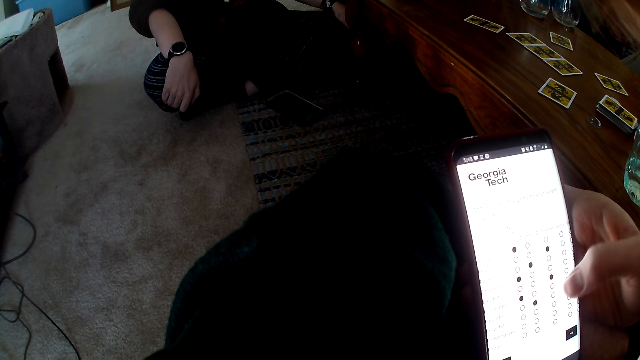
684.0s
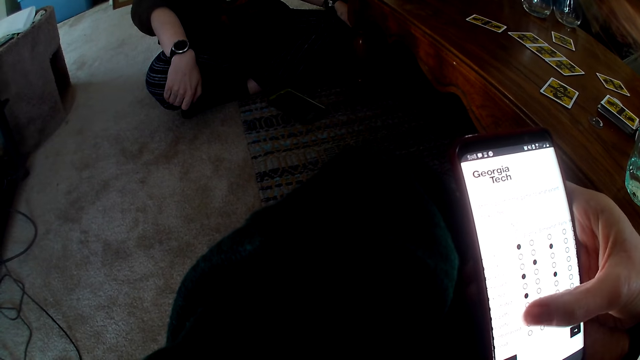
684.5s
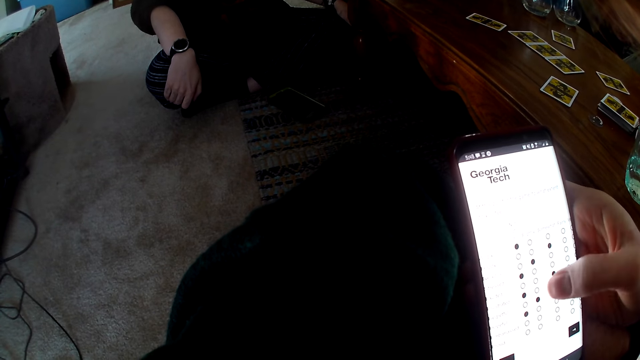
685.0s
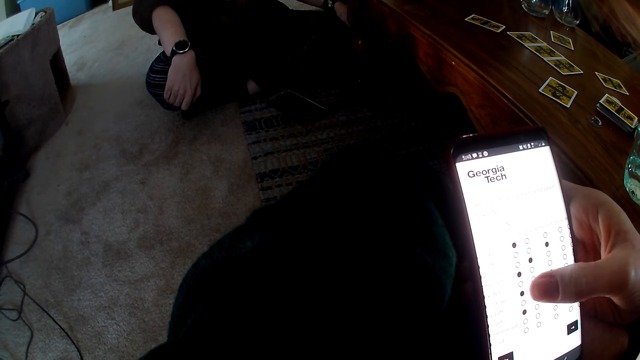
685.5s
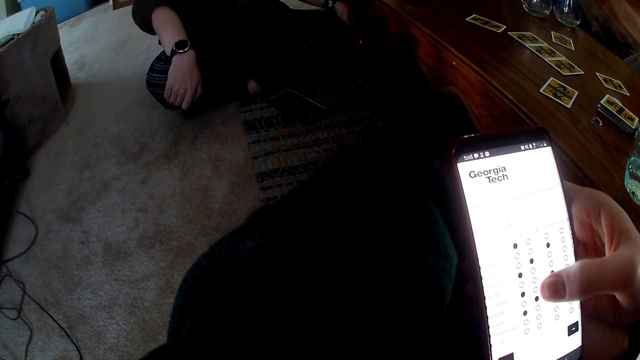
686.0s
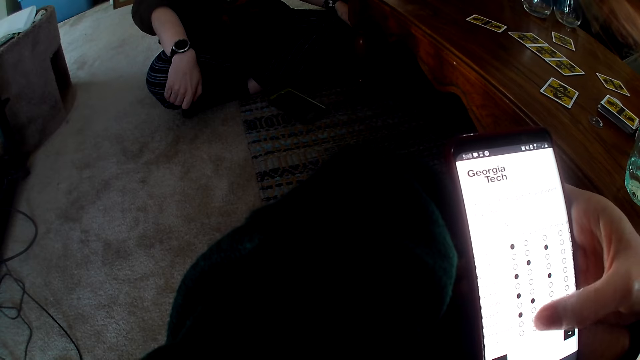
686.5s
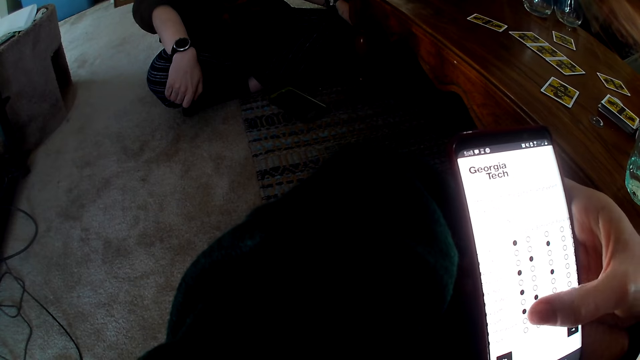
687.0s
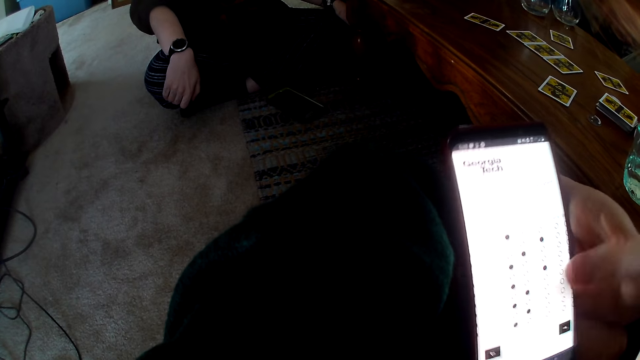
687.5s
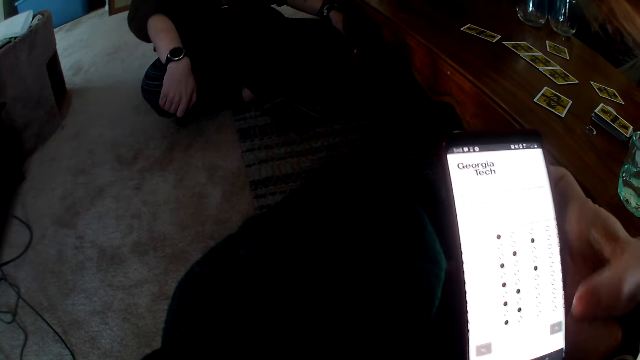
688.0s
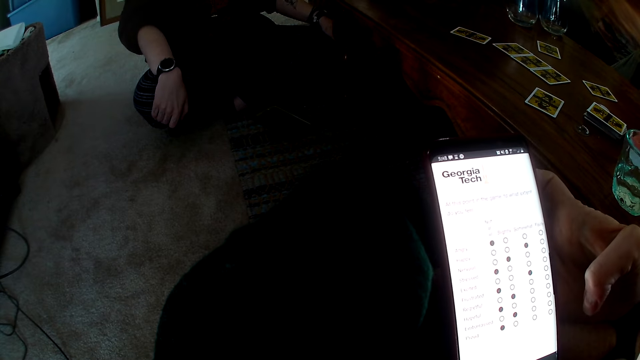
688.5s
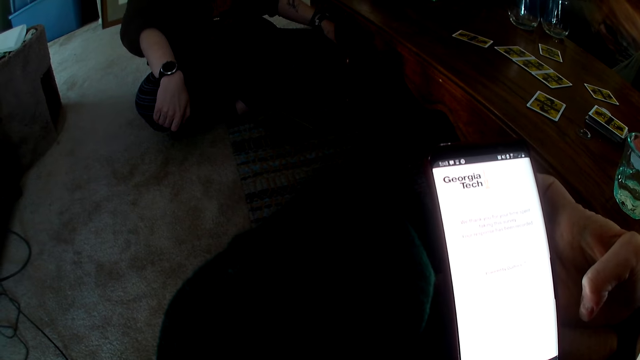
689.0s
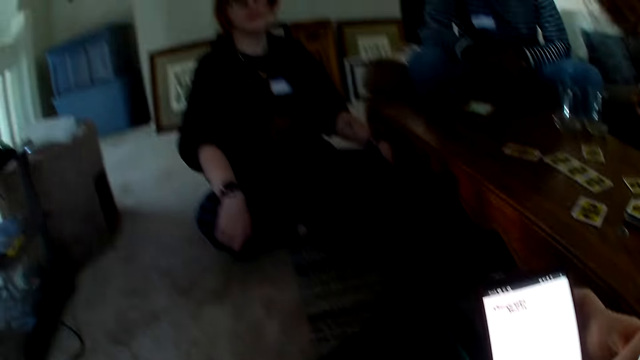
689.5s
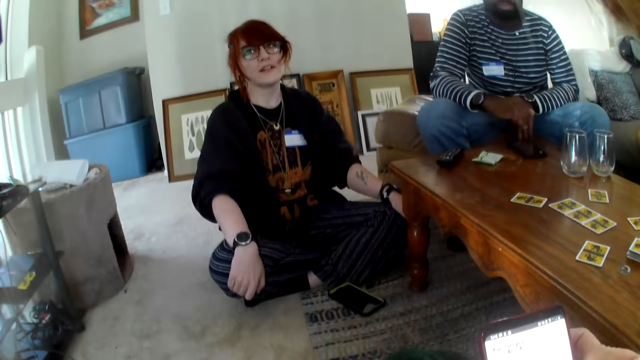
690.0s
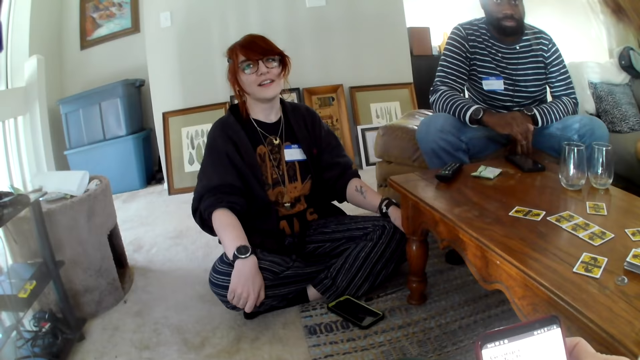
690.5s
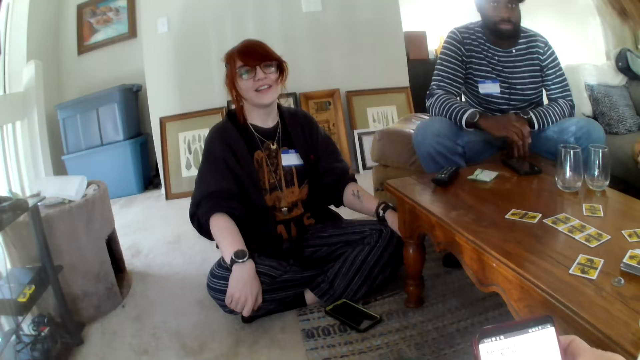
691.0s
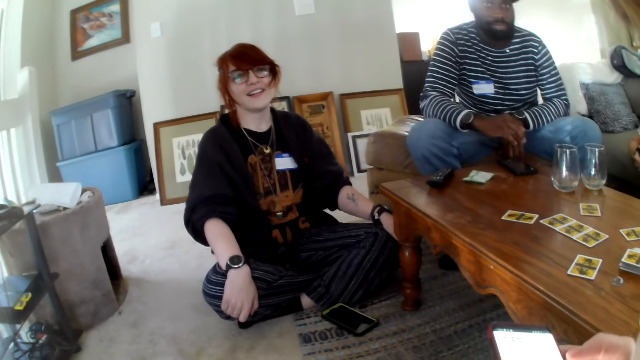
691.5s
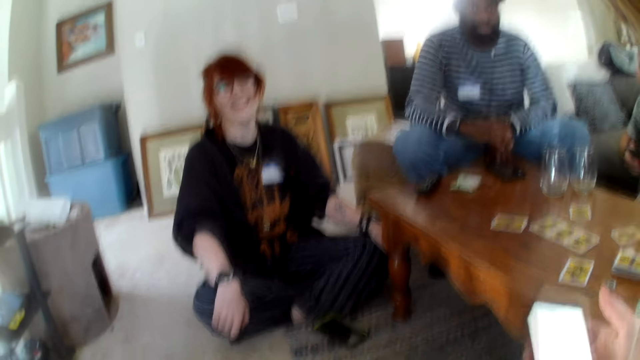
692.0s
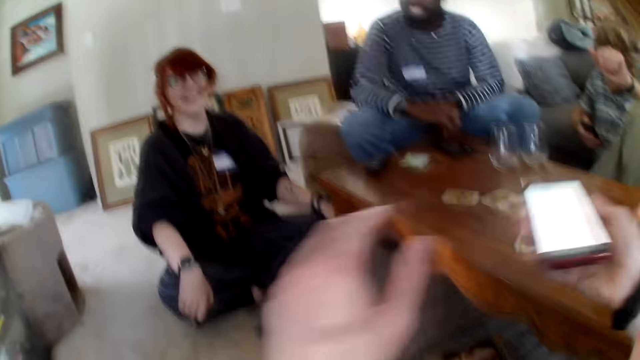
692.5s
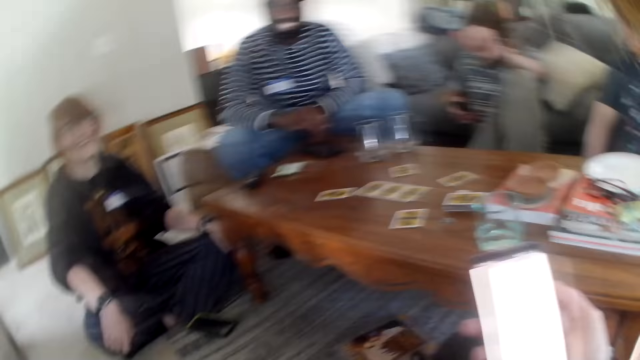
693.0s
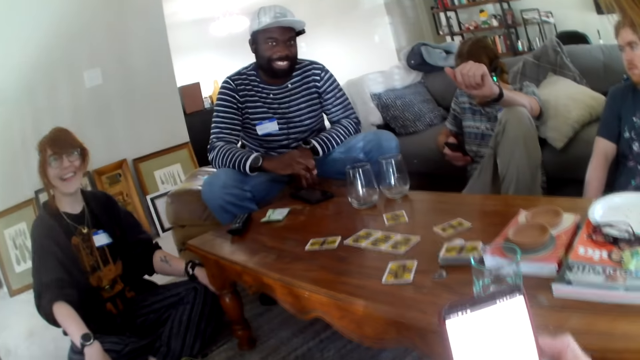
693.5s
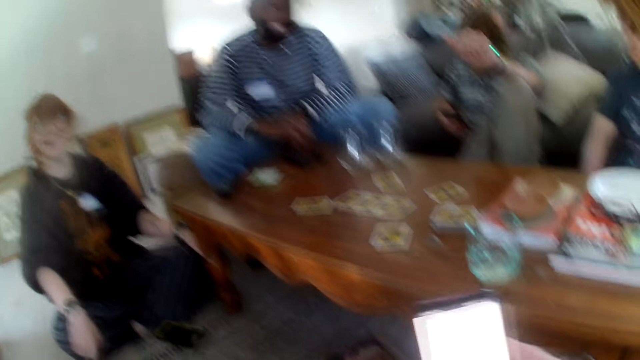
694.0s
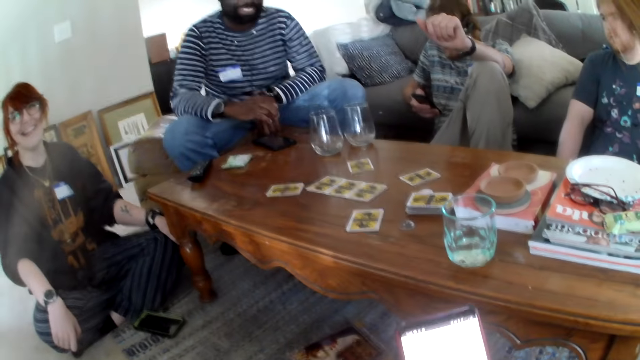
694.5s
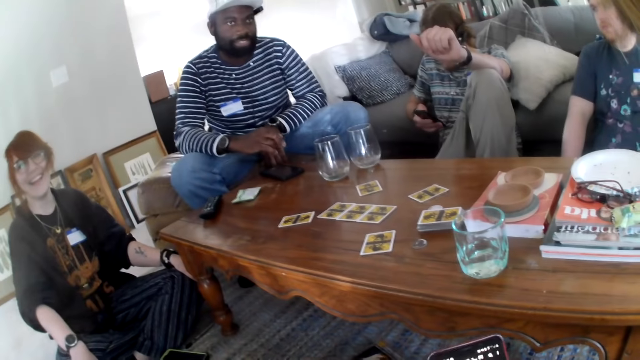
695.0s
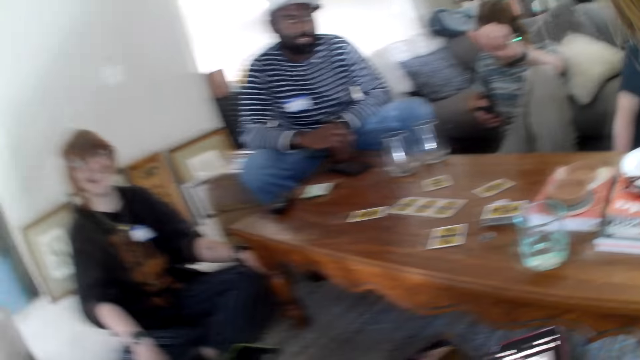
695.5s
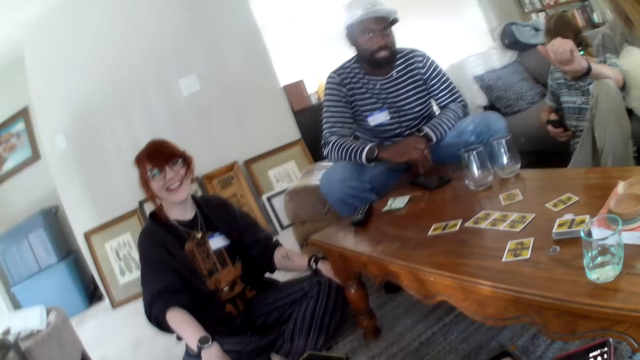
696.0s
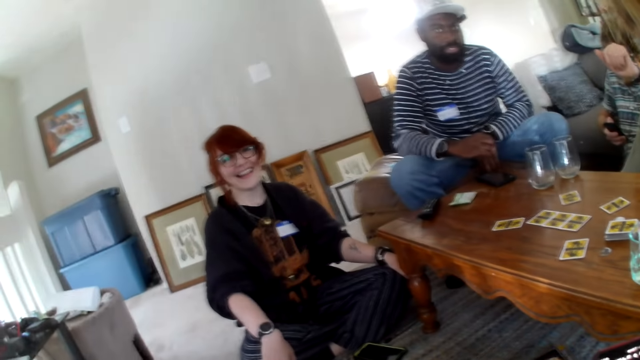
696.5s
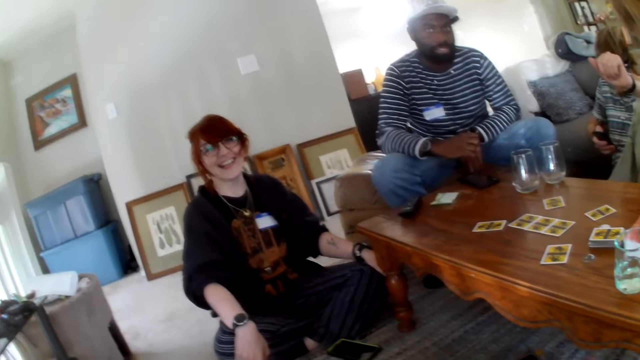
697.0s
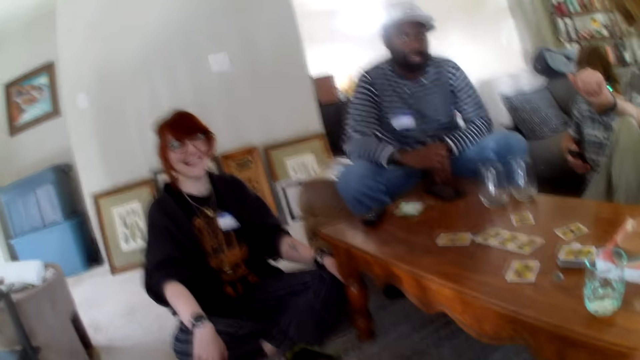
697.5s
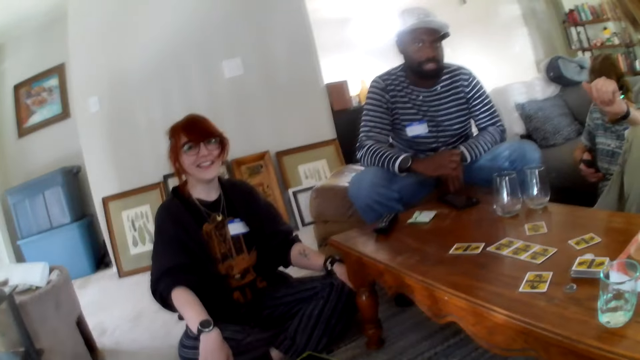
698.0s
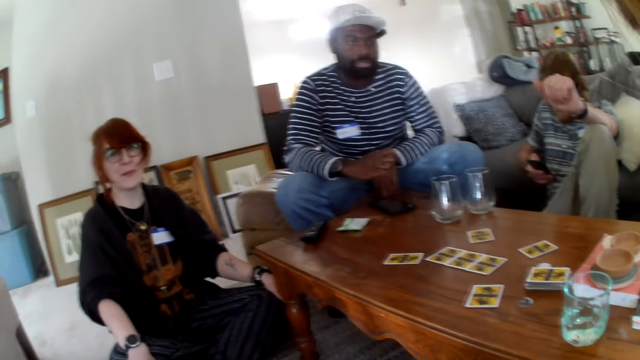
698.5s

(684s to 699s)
The camera wearer talks, moves the hands and laughs. A person laughs. Another person laughs. The camera wearer talks.

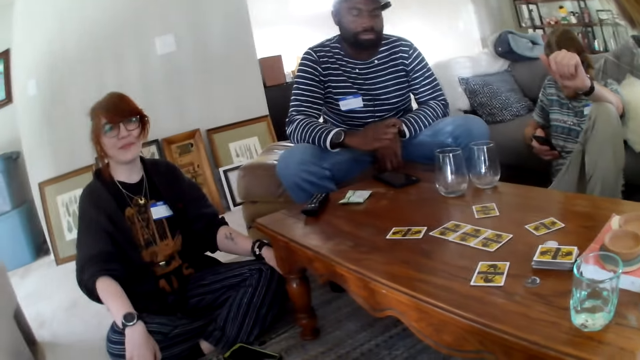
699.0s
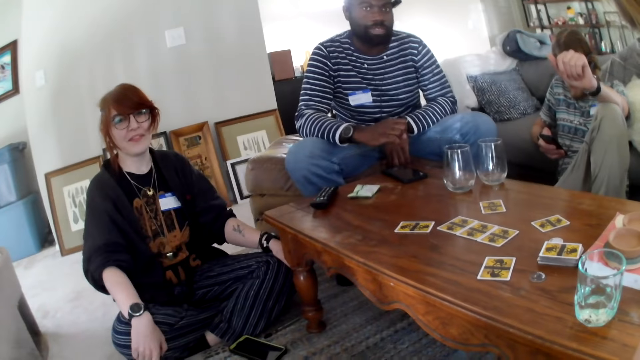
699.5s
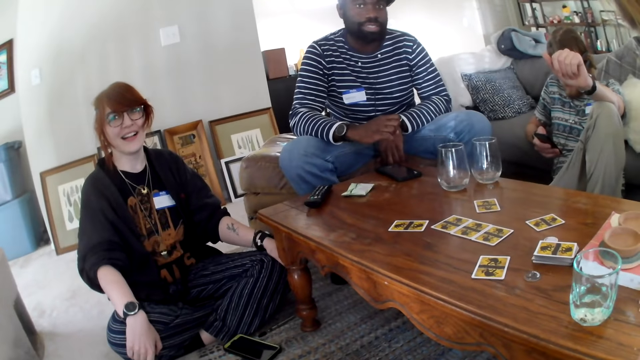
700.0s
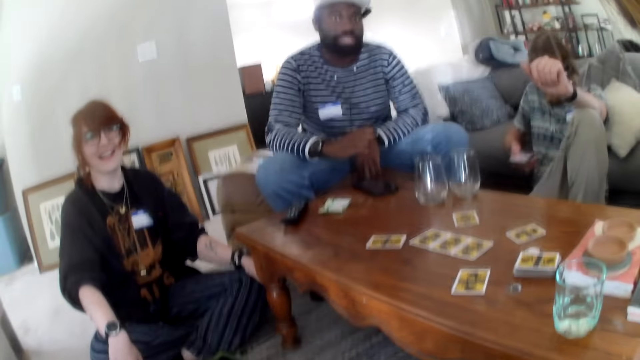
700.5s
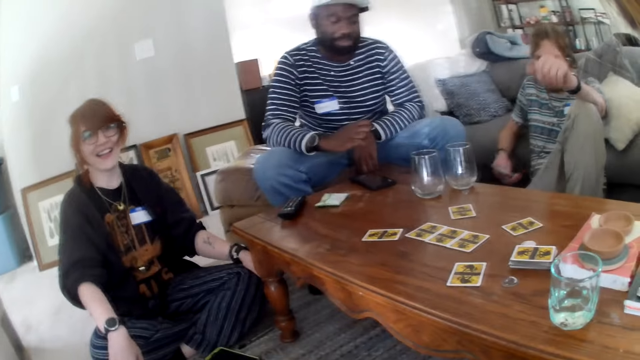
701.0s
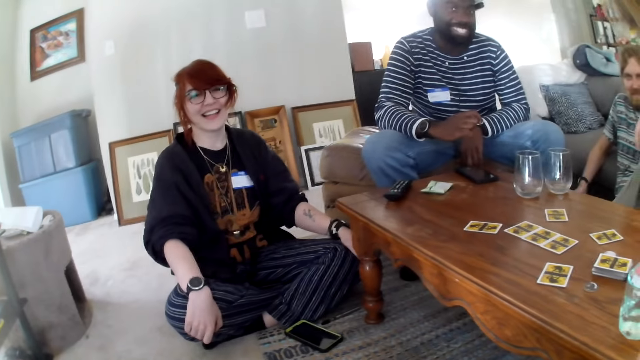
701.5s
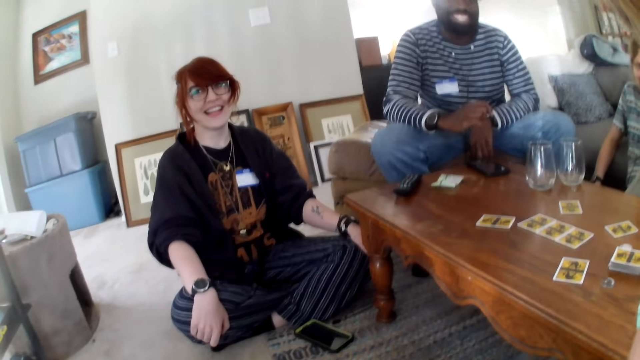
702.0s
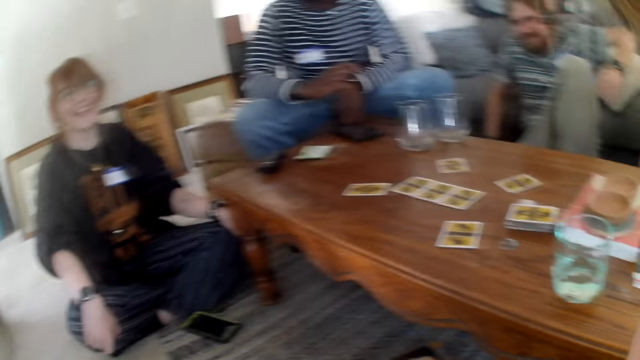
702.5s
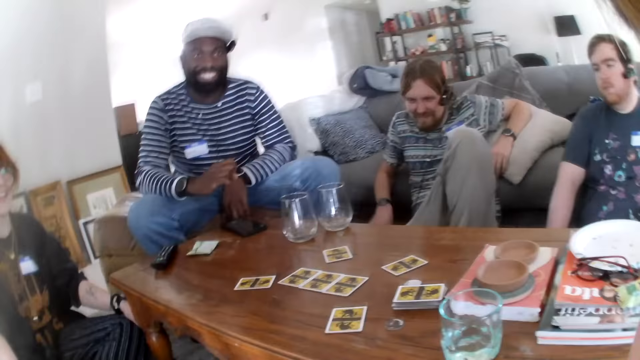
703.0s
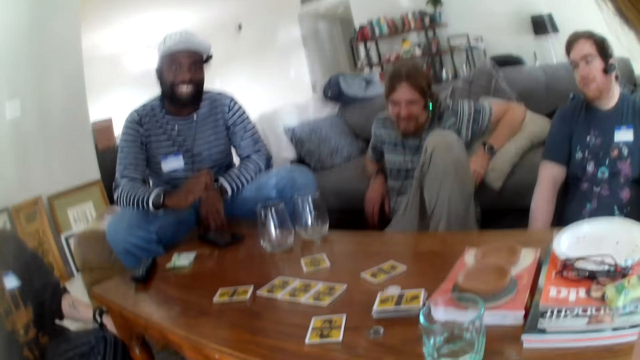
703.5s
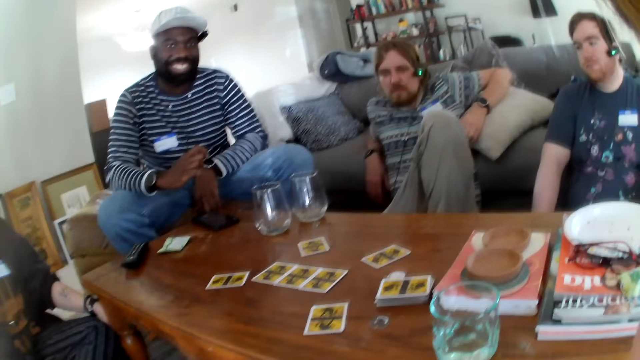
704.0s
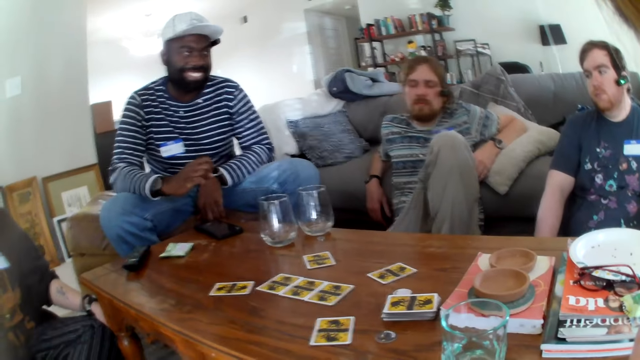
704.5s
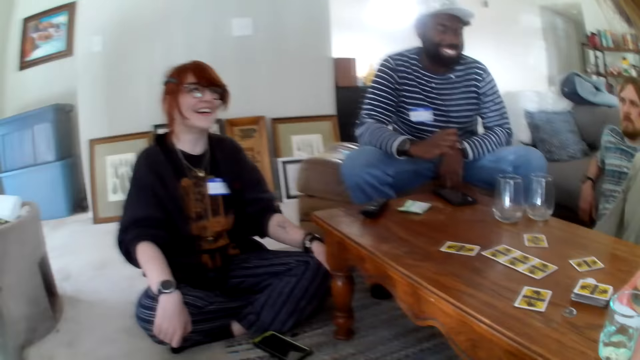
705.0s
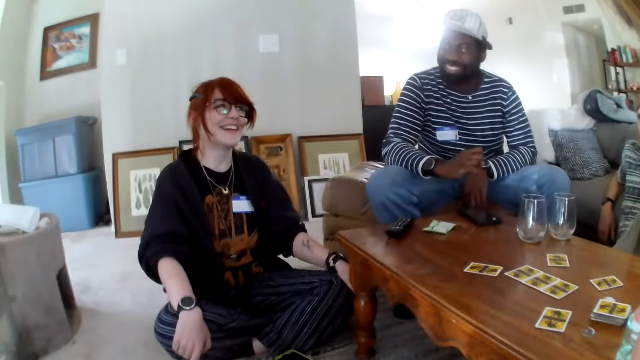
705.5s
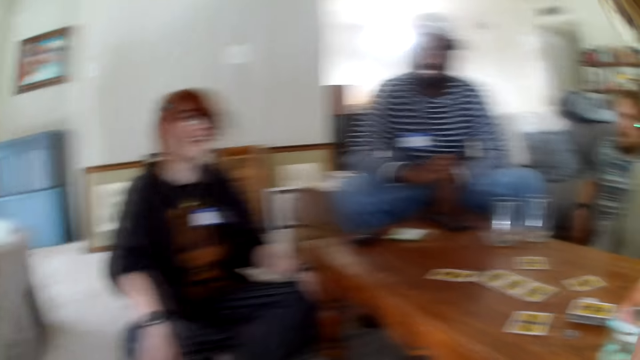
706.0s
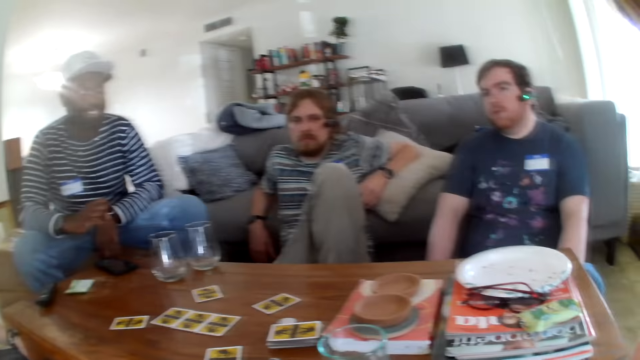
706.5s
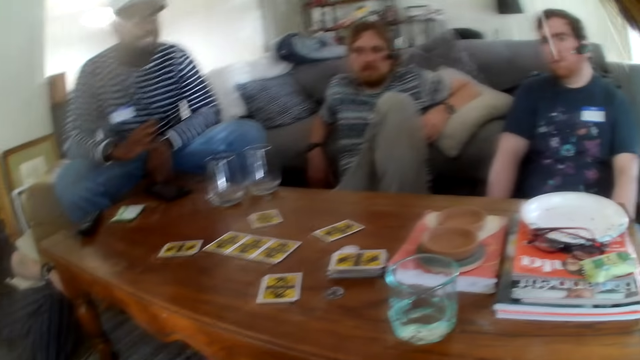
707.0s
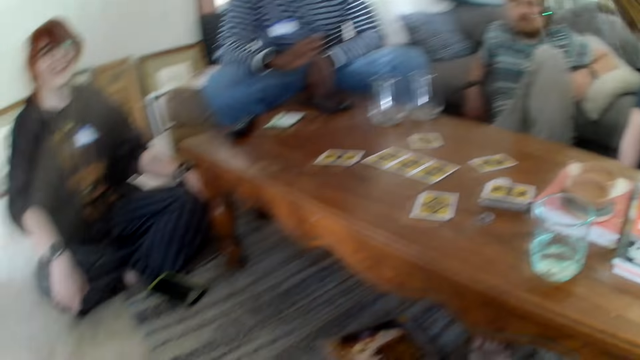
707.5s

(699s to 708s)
A person laughs. Another person laughs. A man moves the hands on the sofa. The second person talks. A third person talks.
